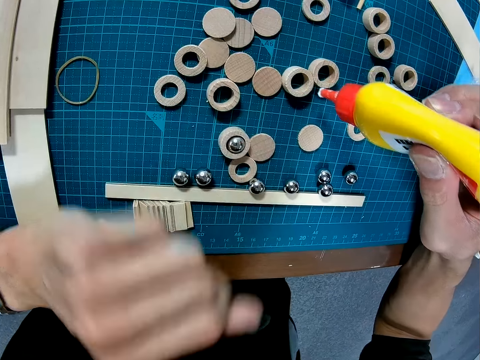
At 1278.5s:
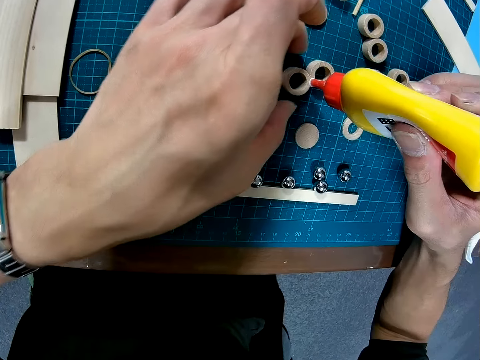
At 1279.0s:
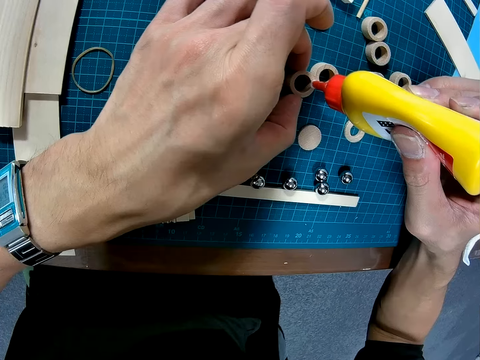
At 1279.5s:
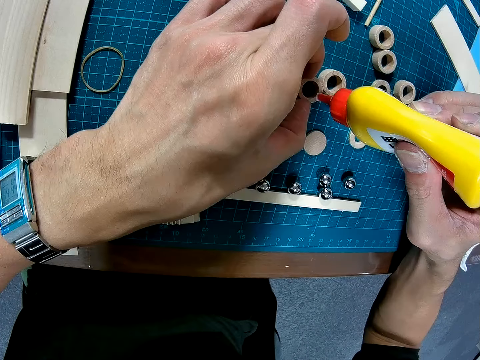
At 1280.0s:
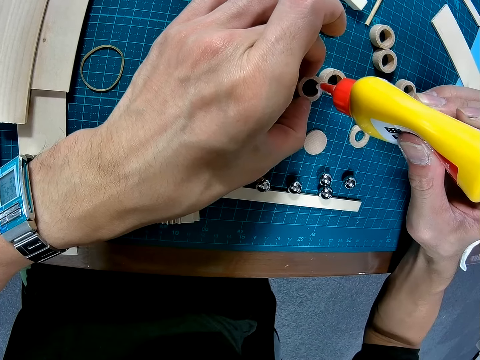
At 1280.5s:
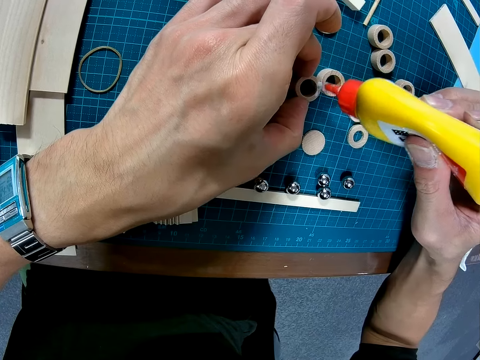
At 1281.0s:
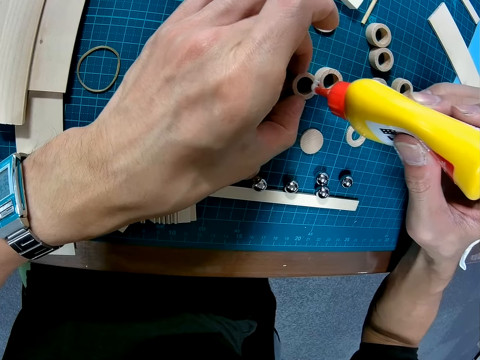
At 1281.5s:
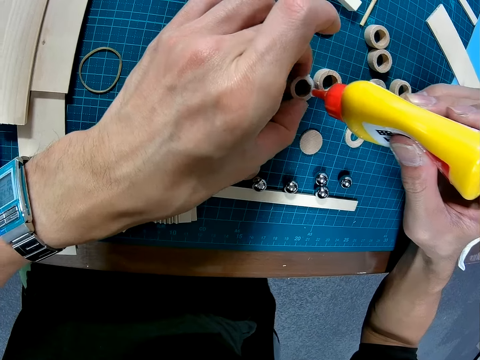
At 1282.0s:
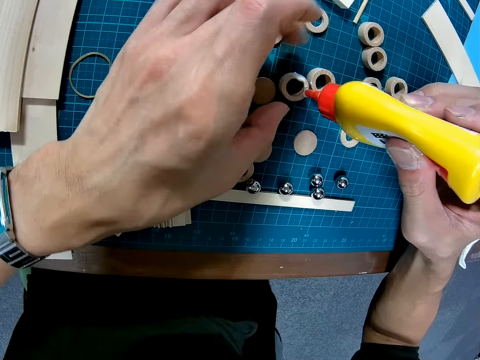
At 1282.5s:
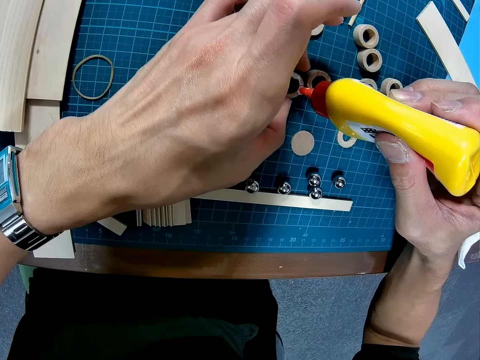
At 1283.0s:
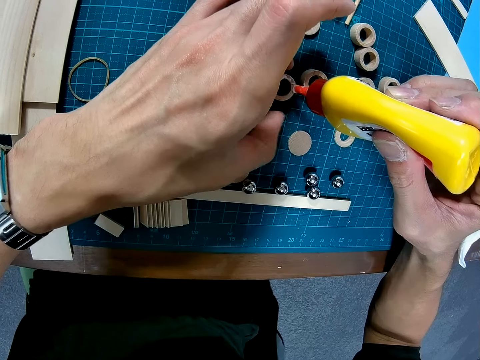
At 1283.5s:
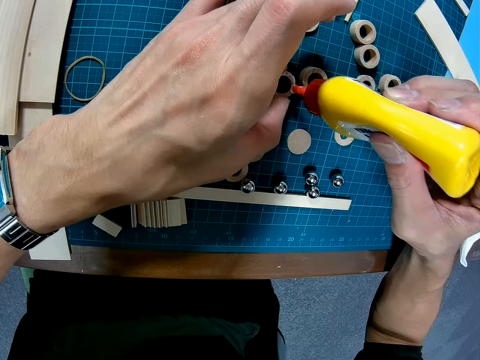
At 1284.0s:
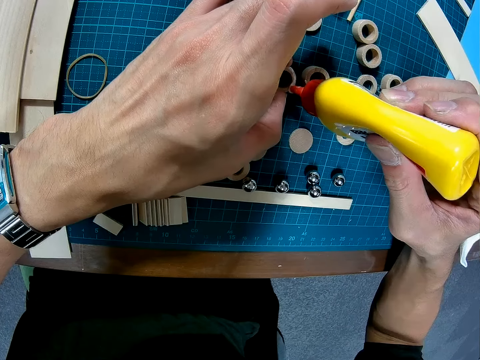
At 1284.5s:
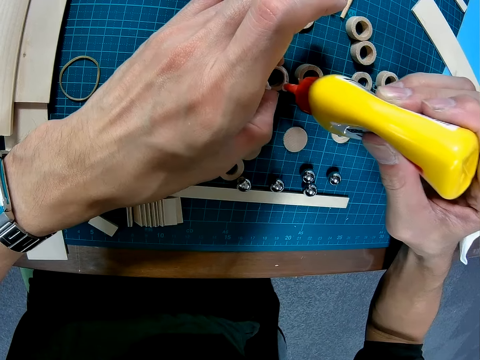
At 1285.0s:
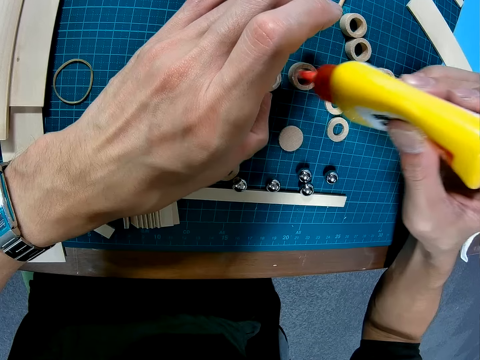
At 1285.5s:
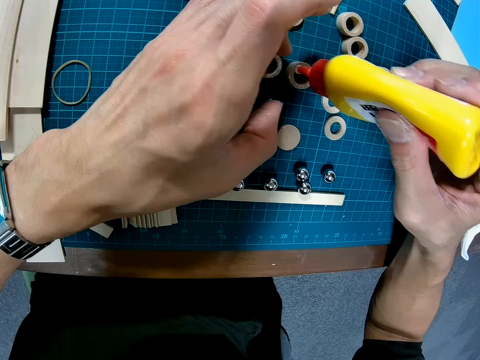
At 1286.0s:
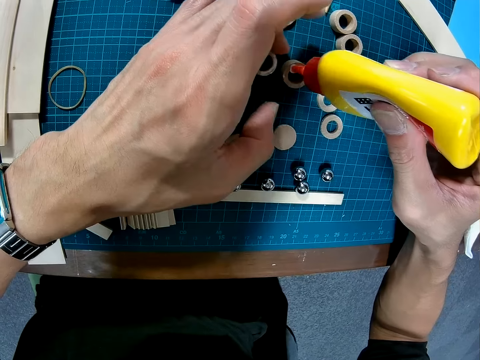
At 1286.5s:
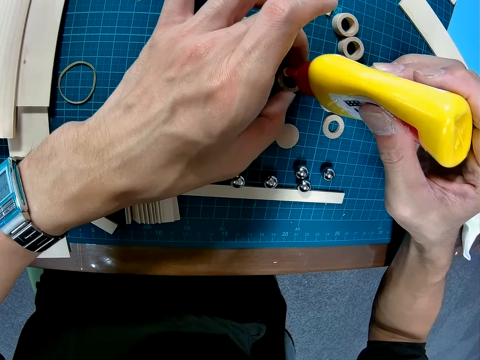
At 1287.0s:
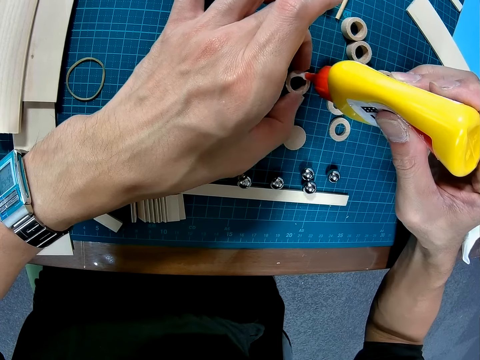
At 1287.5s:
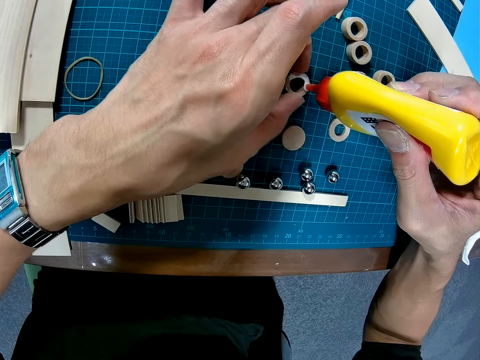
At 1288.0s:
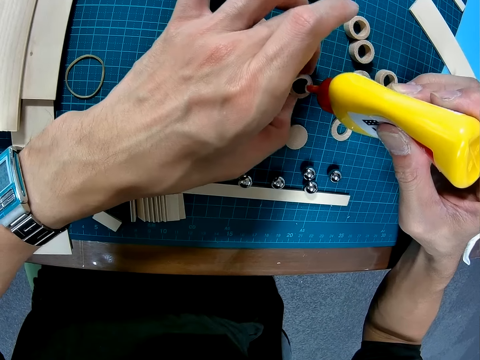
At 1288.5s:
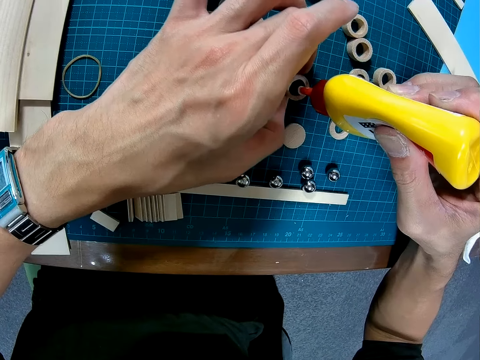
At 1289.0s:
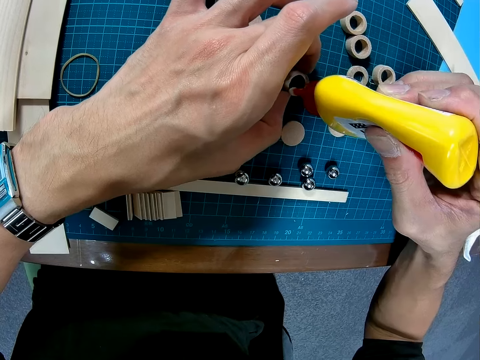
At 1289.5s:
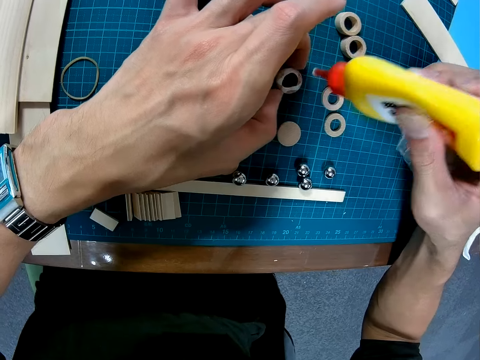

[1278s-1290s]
The camera wearer holds a modeling piece or piece of wood. They apply glue on the modeling piece with a bottle. They apply glue to the piece of wood on the table.

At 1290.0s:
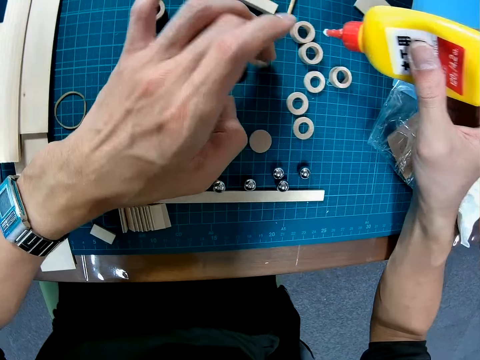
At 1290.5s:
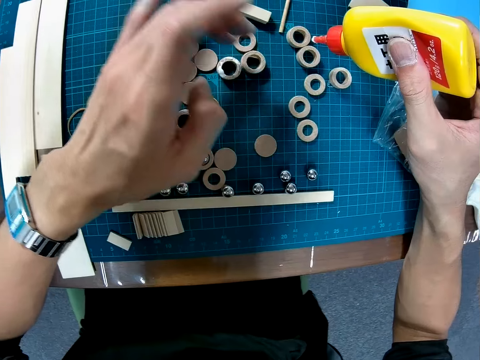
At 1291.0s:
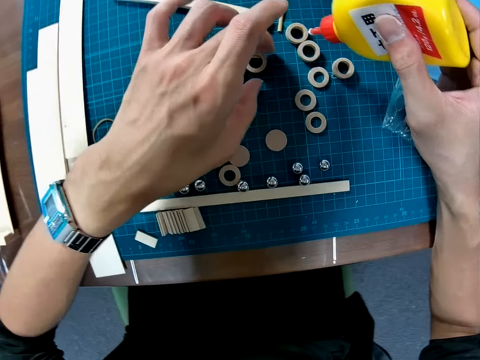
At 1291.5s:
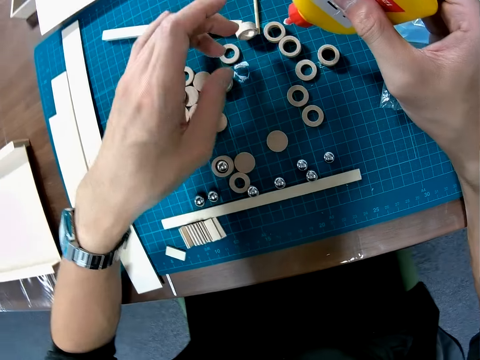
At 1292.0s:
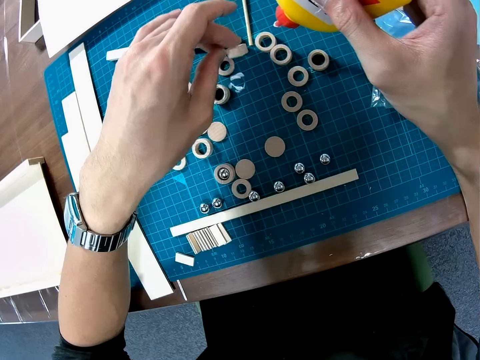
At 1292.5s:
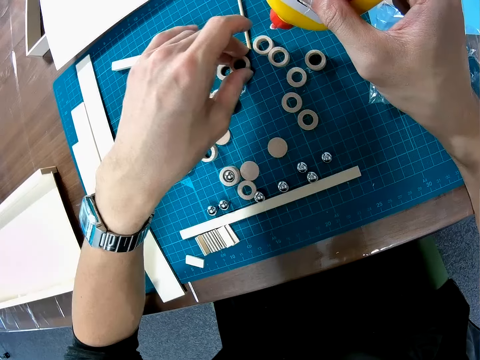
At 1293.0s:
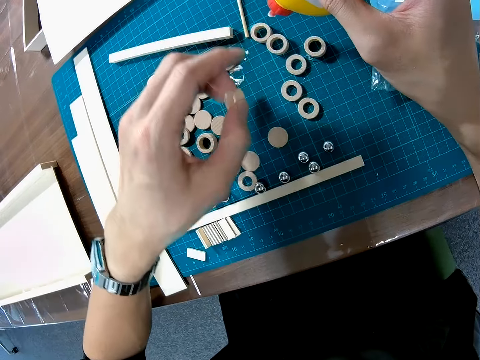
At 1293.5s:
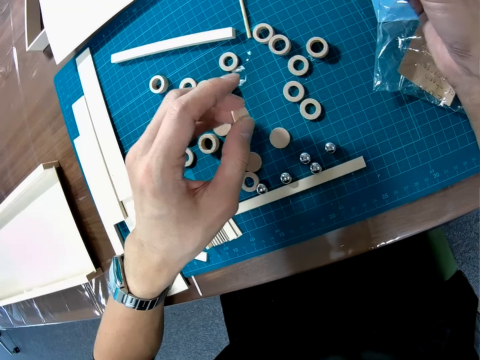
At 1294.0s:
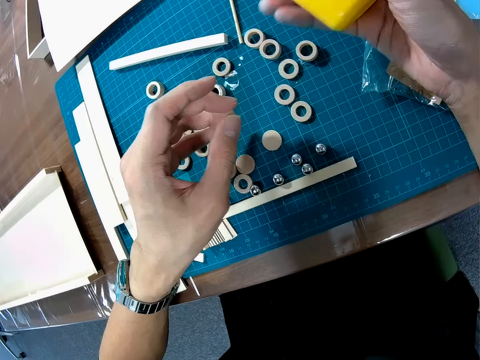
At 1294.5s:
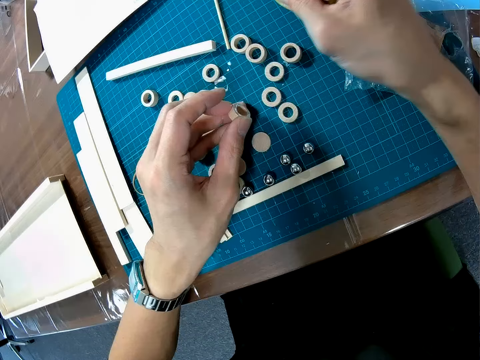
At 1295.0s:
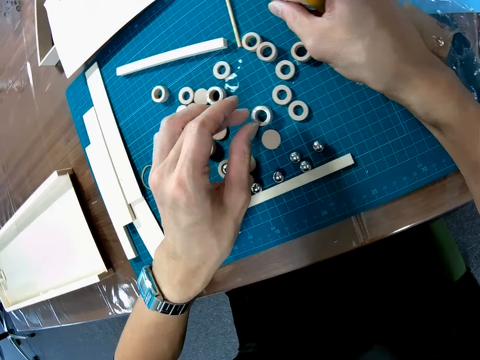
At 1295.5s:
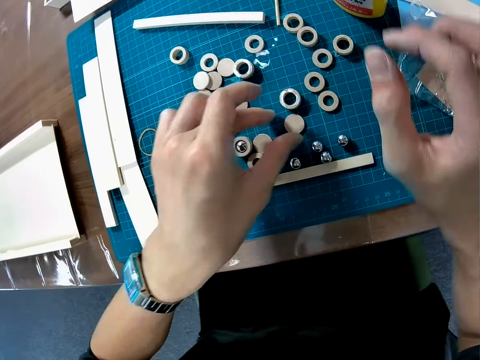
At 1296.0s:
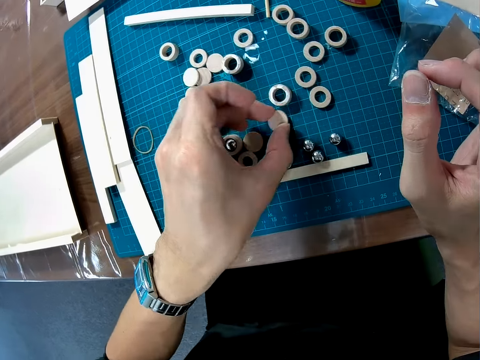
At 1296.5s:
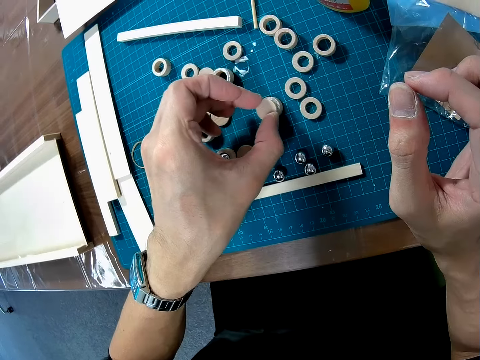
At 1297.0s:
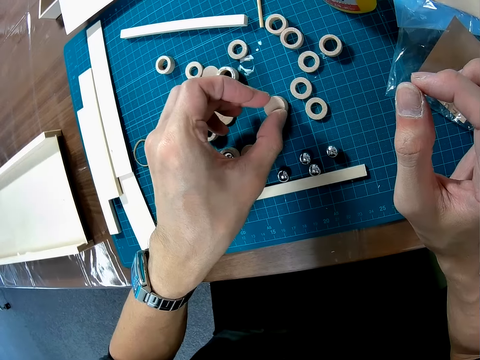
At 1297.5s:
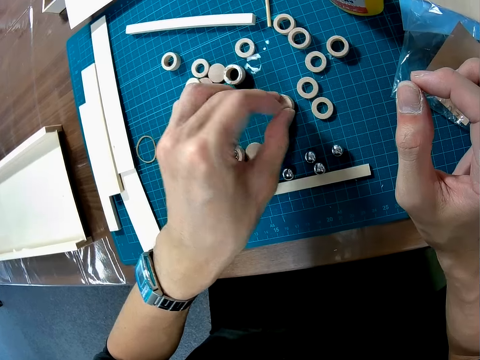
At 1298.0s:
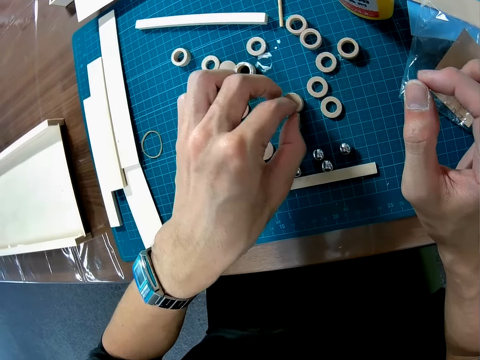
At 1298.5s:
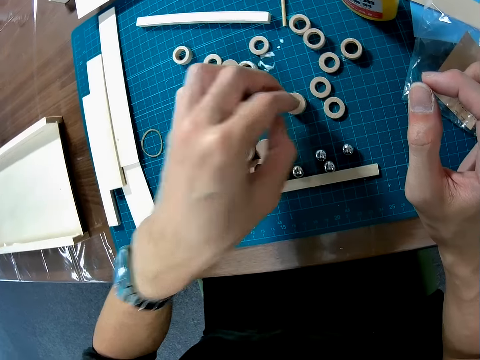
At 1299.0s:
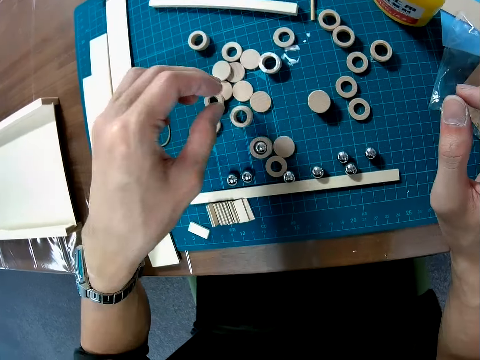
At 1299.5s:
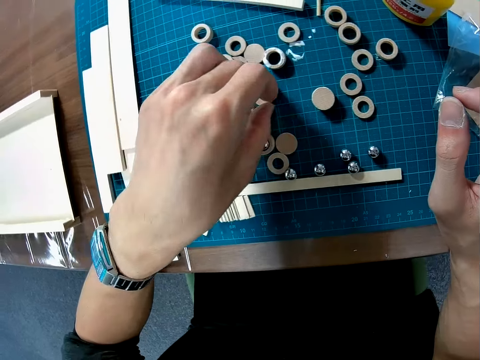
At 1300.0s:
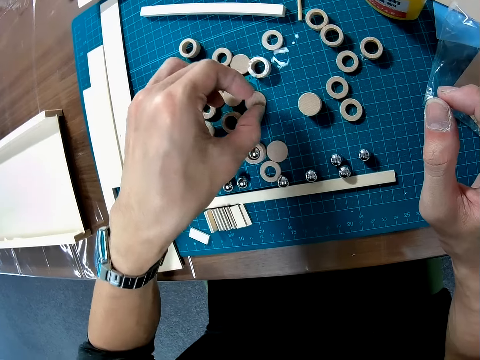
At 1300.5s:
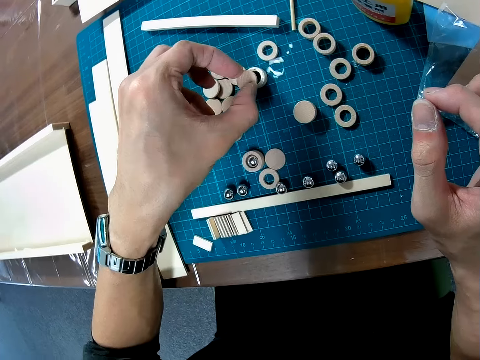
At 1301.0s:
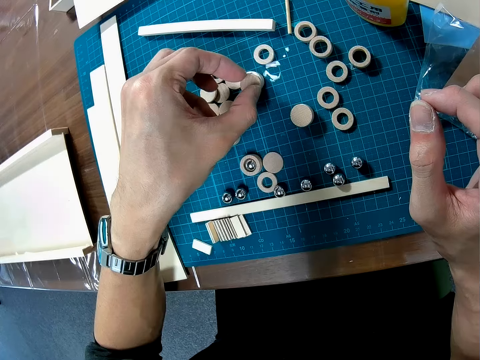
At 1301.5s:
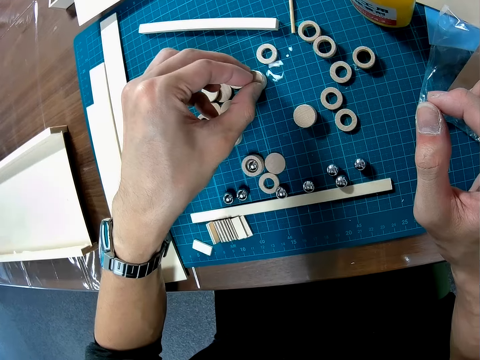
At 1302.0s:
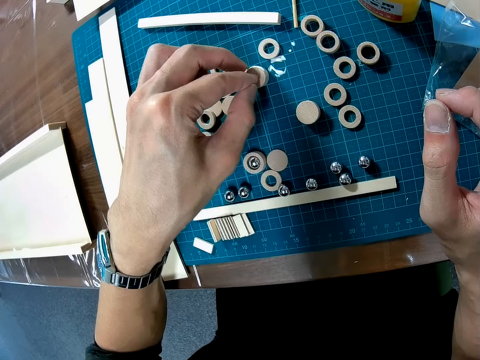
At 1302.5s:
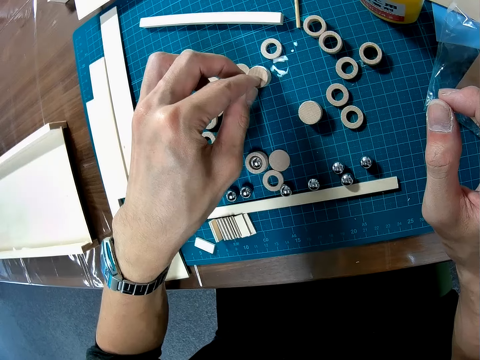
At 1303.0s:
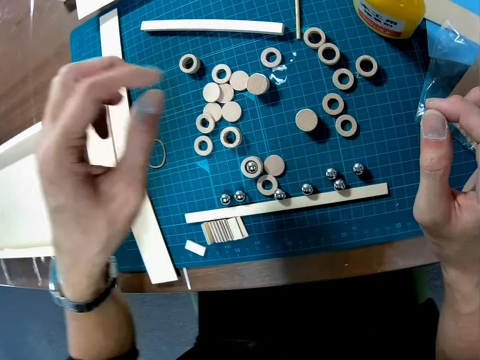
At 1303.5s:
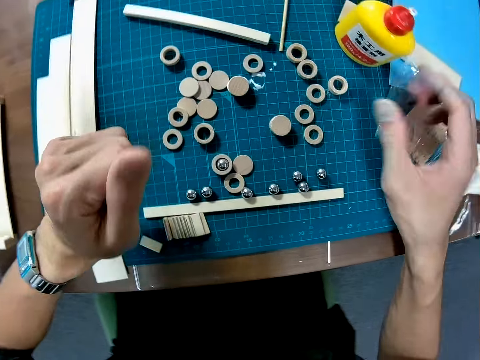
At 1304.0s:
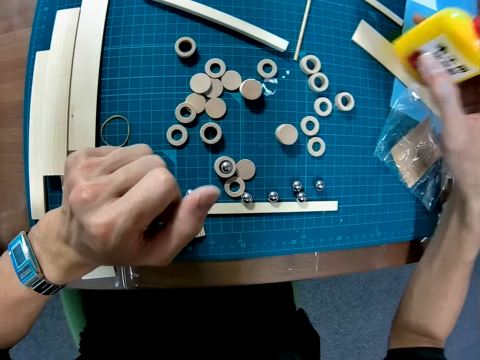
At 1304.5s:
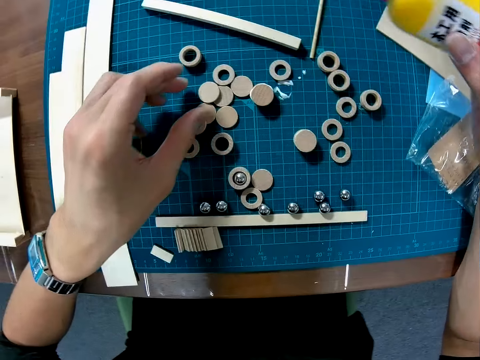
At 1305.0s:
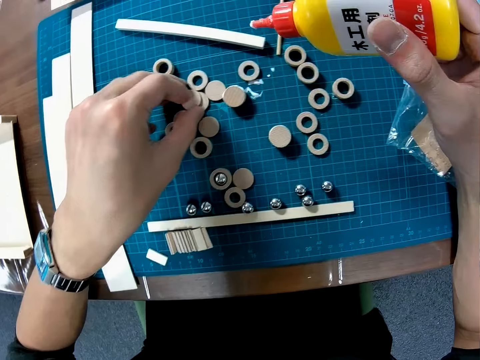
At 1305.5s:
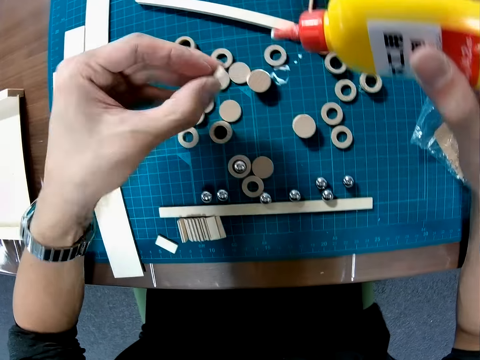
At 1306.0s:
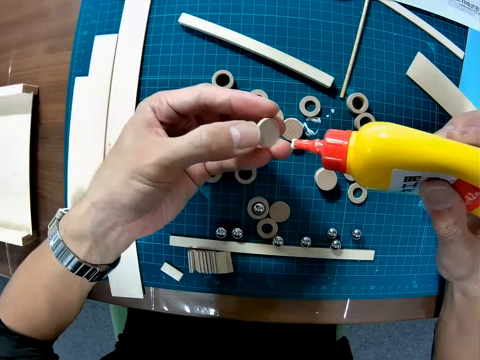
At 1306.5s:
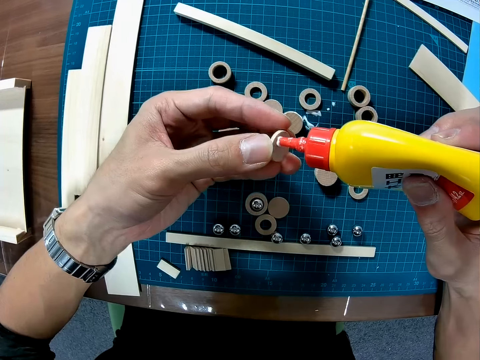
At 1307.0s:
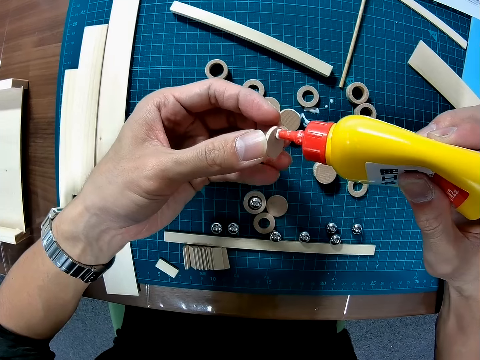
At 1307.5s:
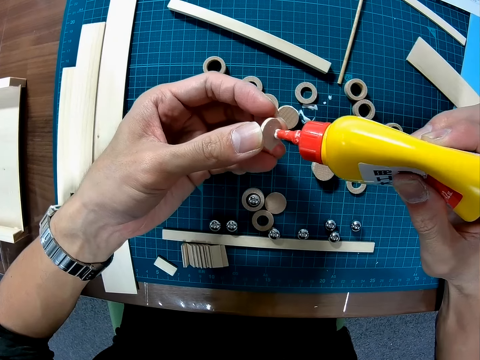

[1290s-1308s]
The camera wearer pulls his hand off the modeling piece or piece of wood. He picks up a modeling piece. He puts the bottle on the cutting mat and puts the modeling pieces on the cutting mat. He pulls his hand off the modeling pieces. He places a piece of wood on the piece of wood with glue on it. He picks up a modeling piece. He places a piece of wood on the other piece of wood with glue on it. He picks up a modeling piece. He pulls his hand off the modeling pieces. He picks up the glue on the table. He picks up the piece of wood on the table. He applies glue to the piece of wood in his hand with the bottle.
